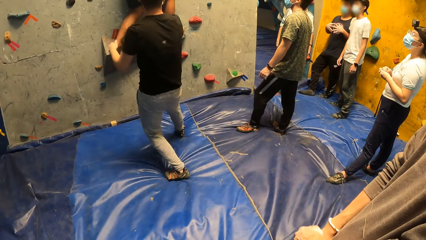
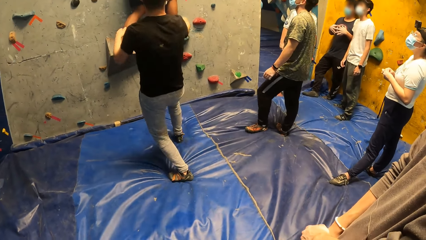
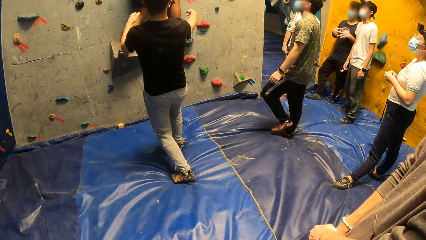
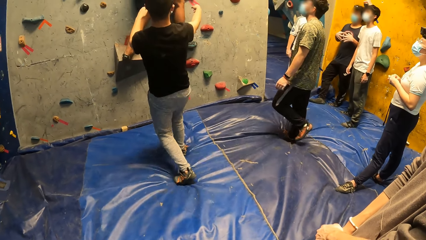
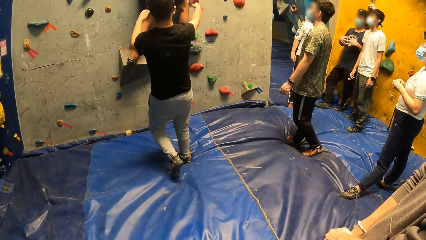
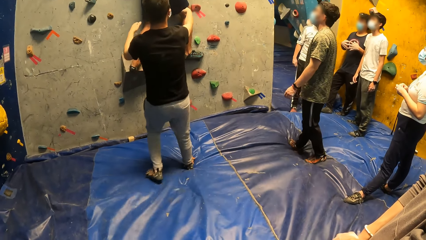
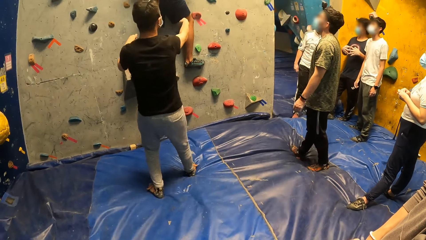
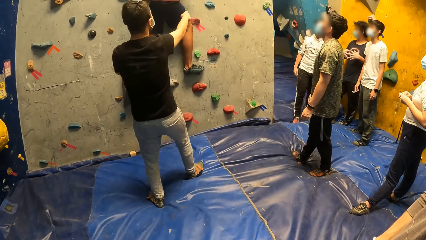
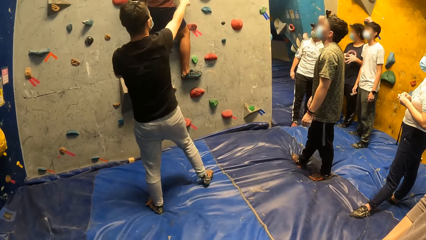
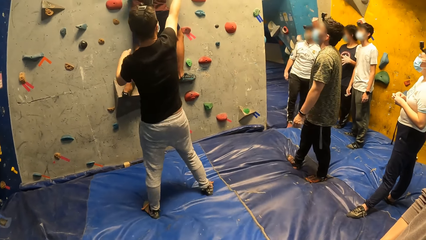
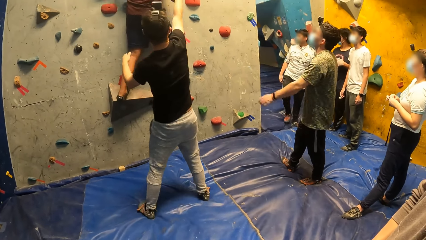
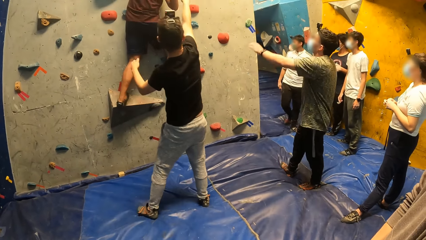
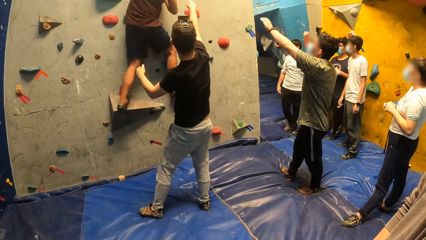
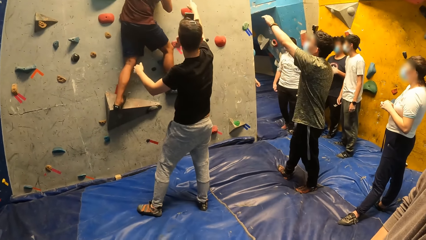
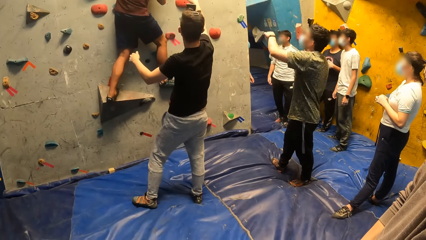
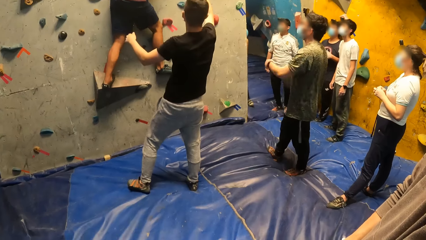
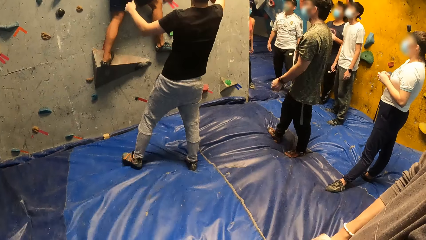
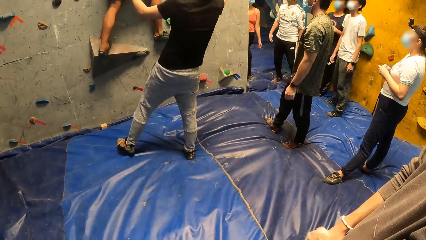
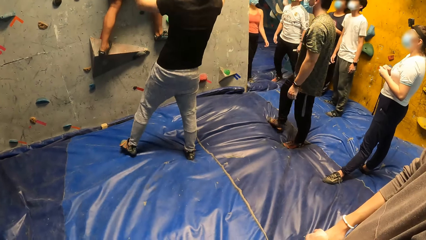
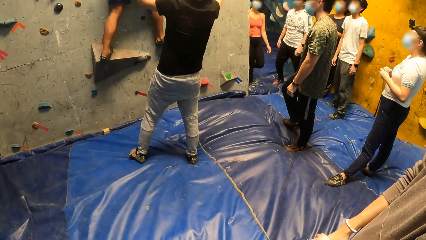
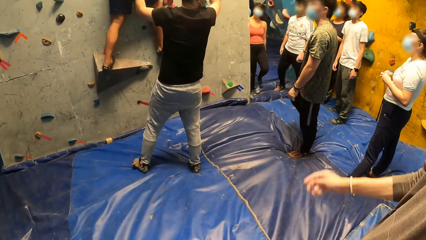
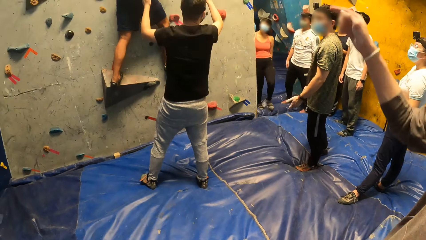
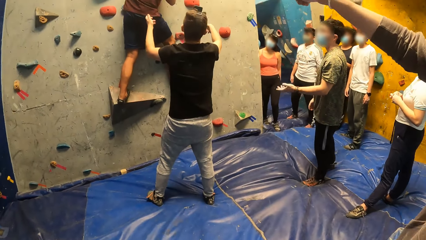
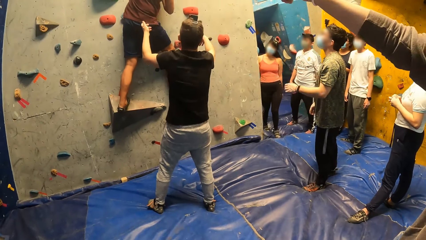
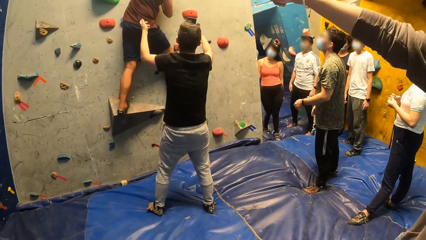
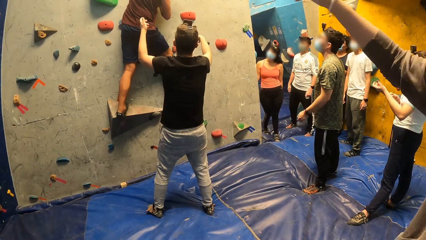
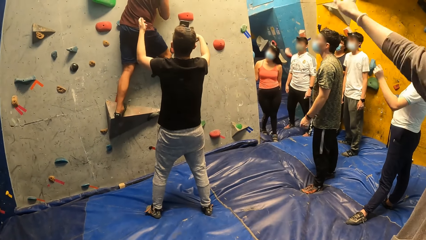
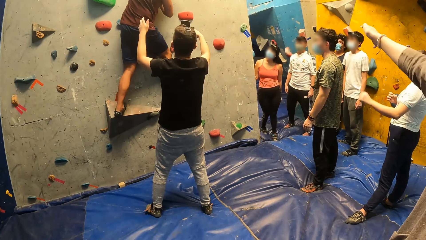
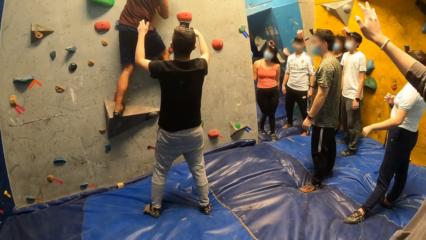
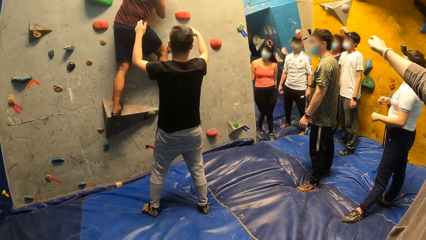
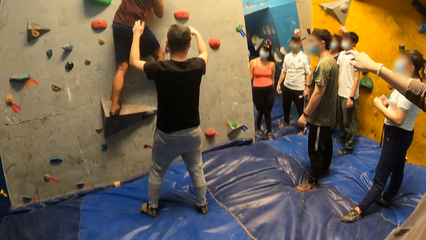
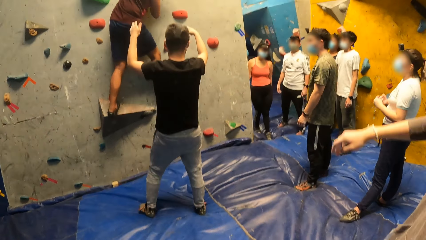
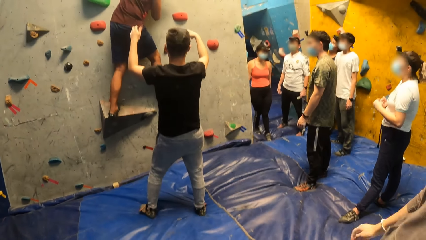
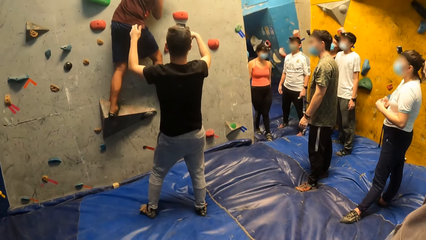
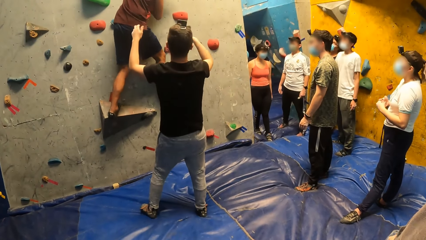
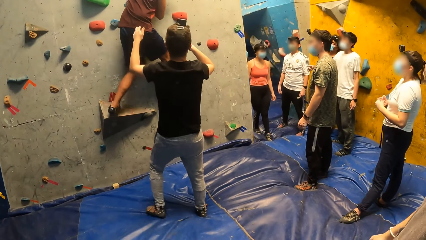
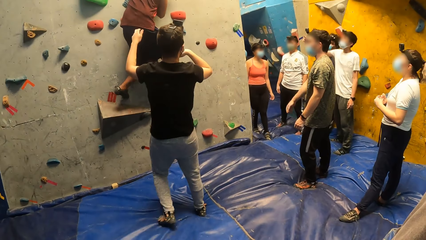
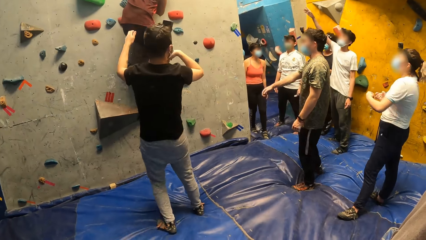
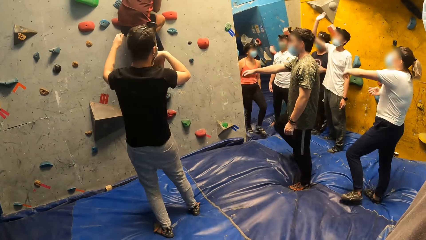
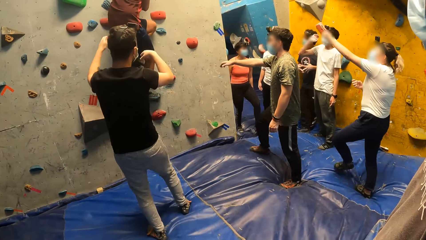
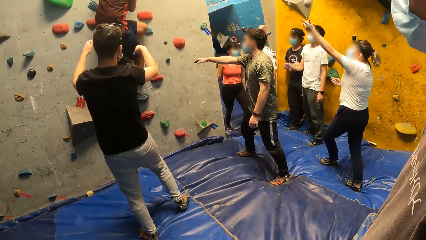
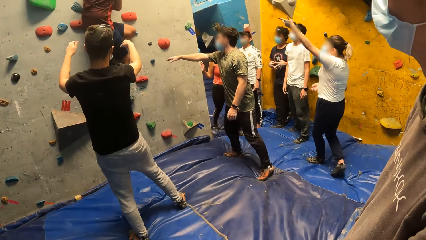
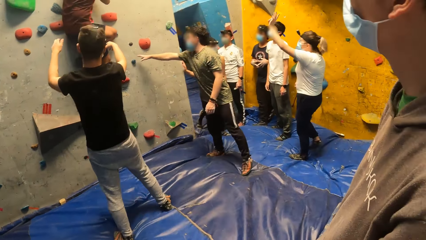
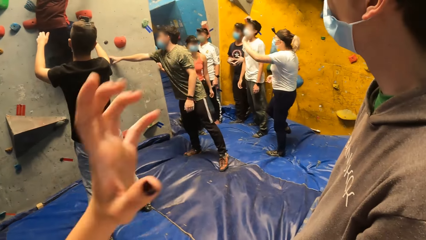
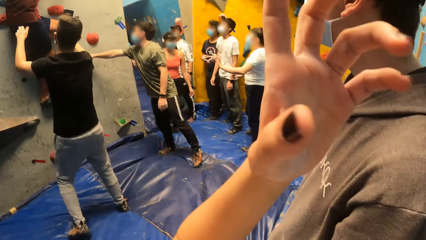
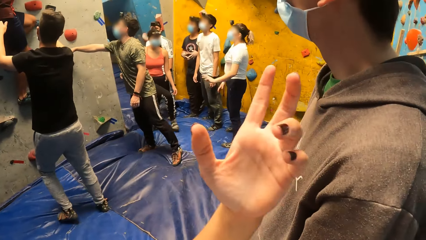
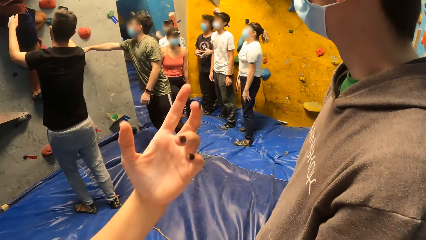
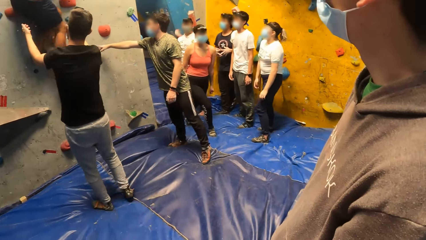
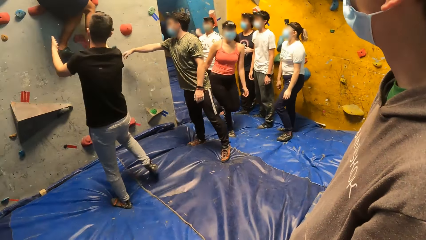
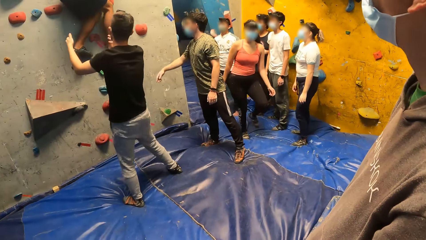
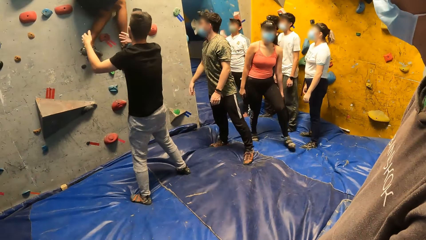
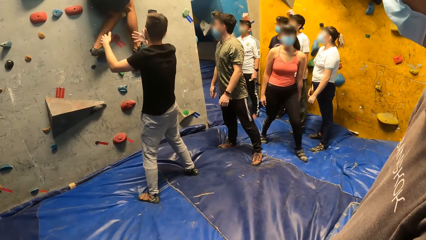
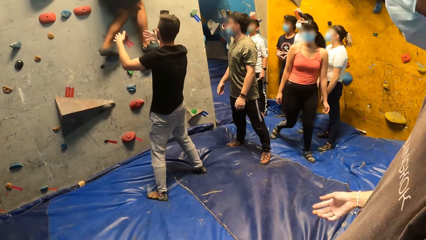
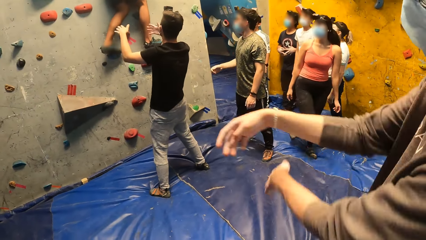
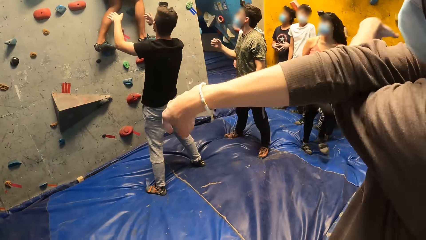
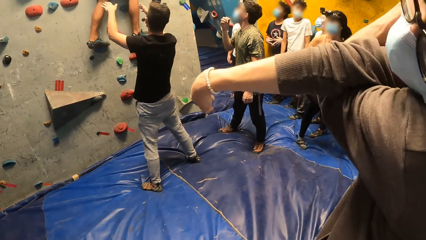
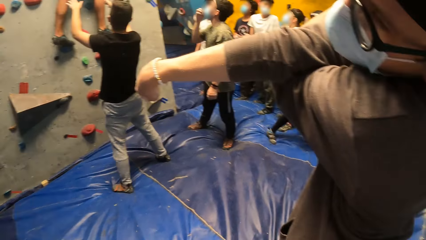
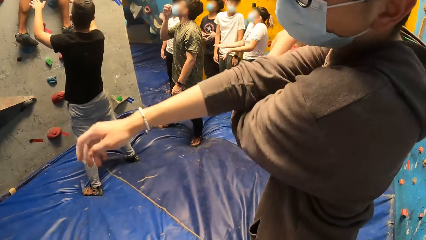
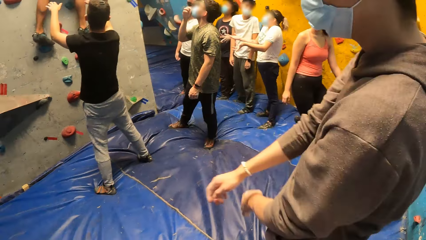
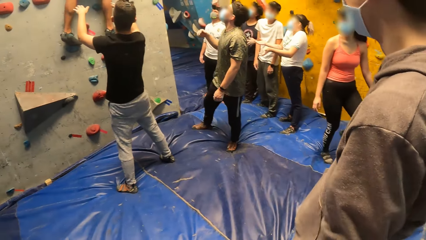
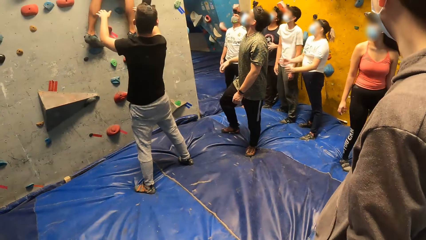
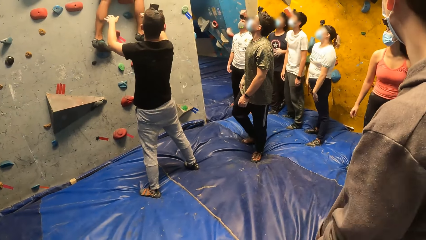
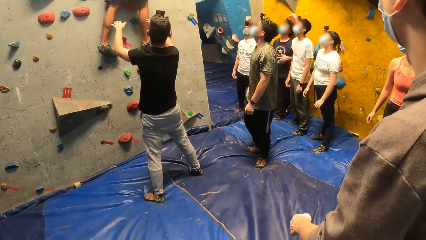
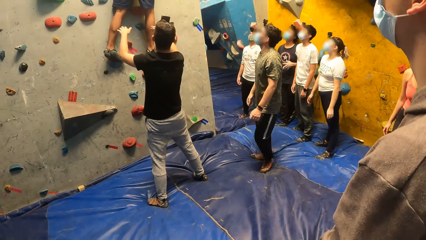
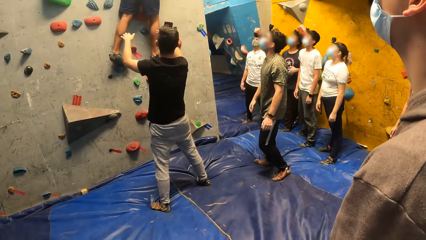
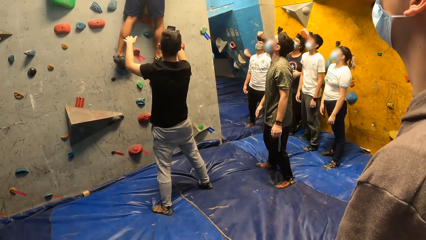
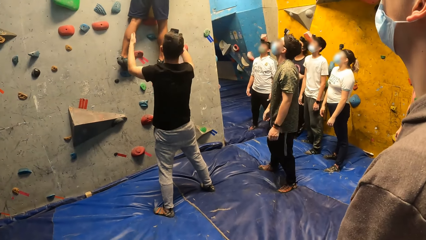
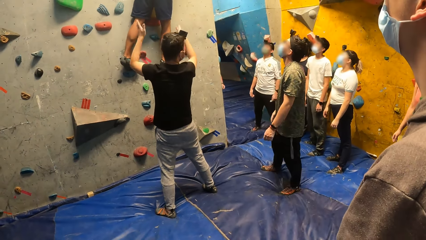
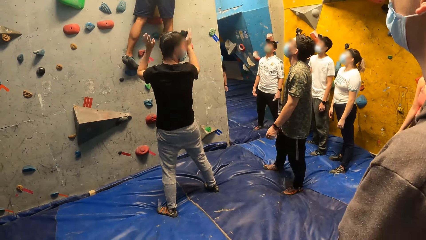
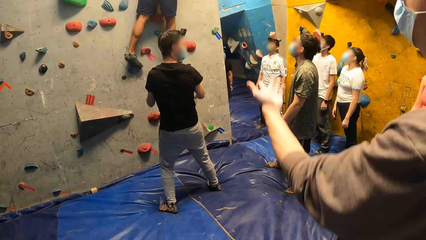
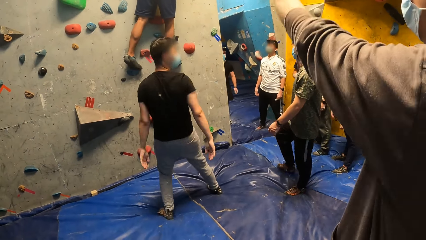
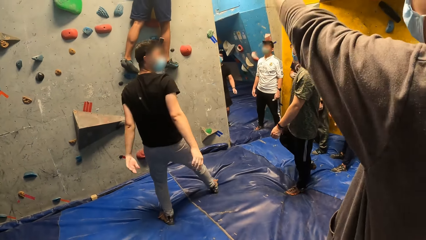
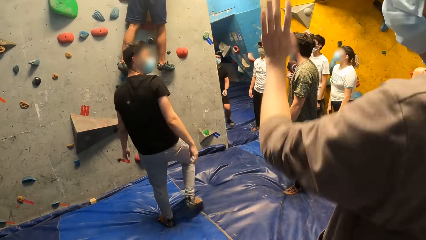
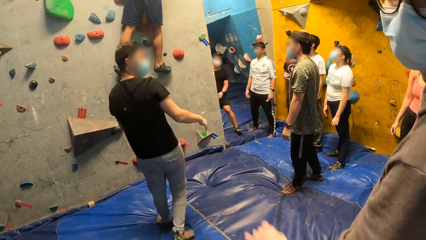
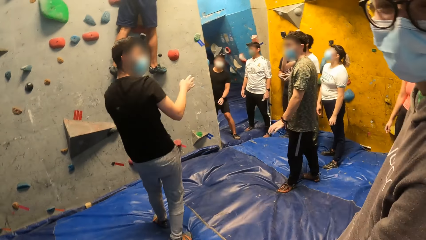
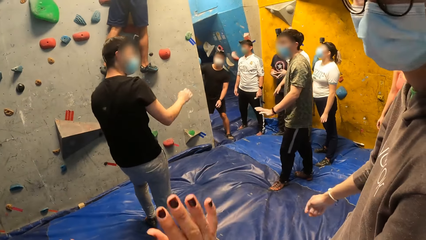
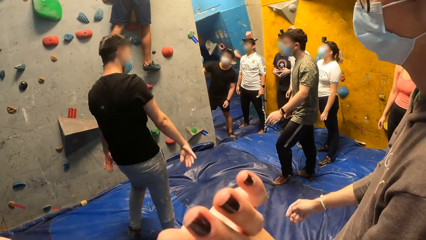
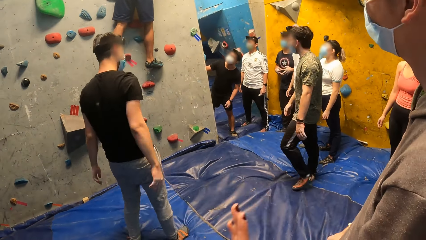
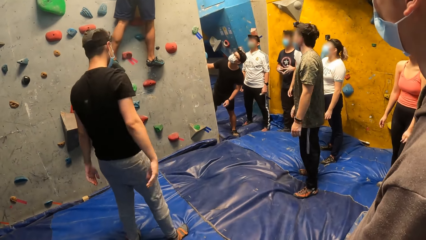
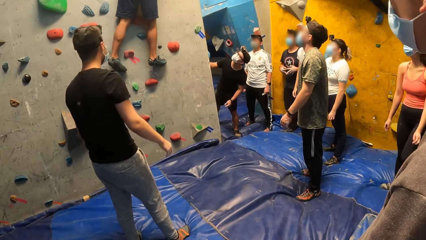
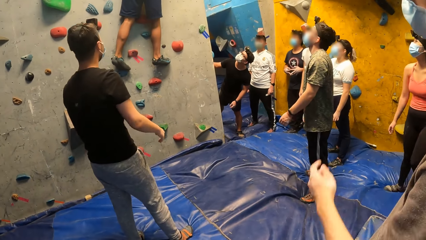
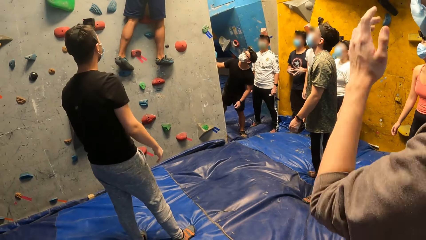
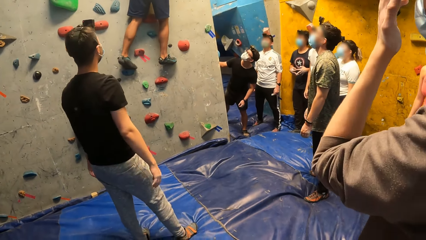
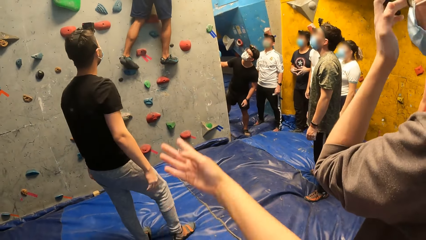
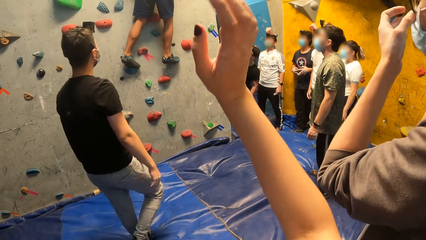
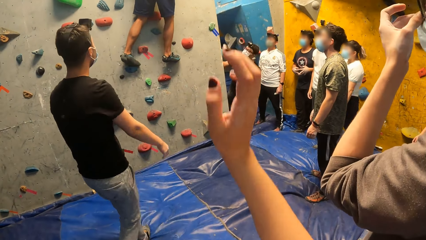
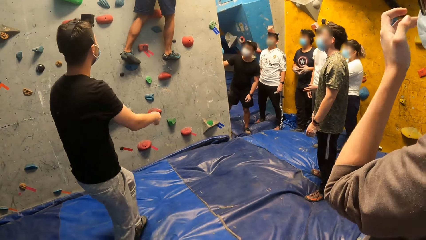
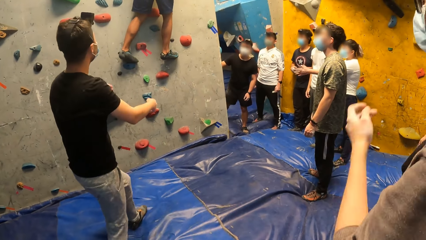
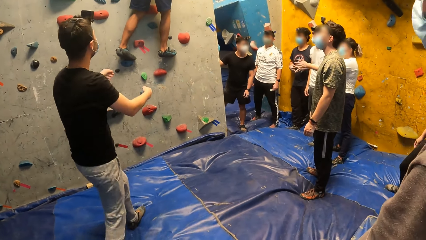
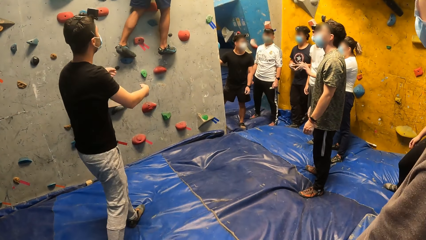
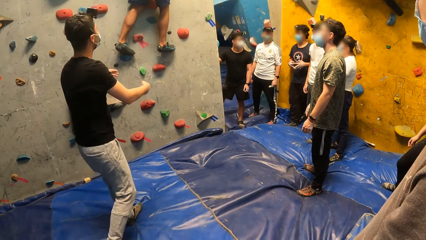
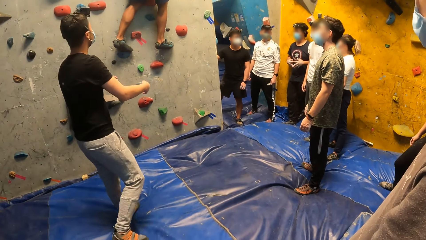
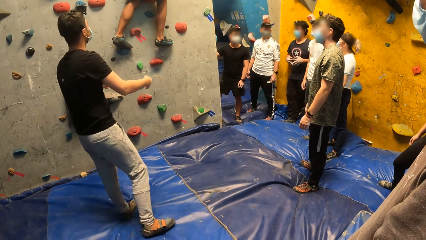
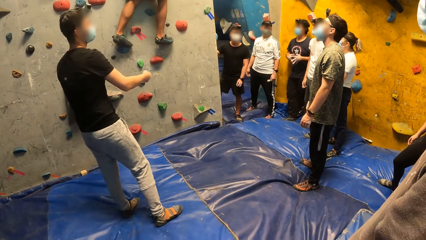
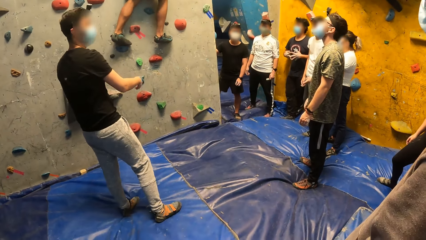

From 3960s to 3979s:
A man raises the hand. Another man raises his hand. The camera wearer raises a hand. The other man puts his hand across. The first man swings his hands.
